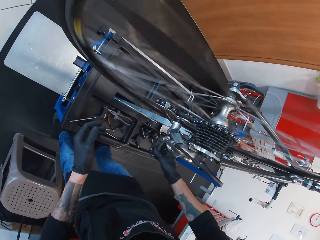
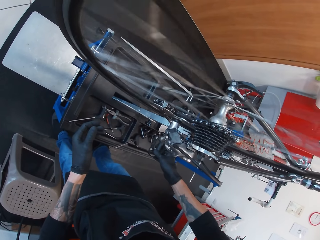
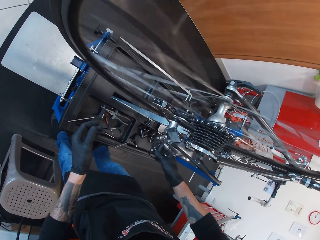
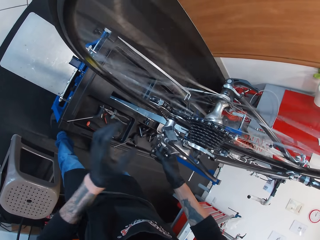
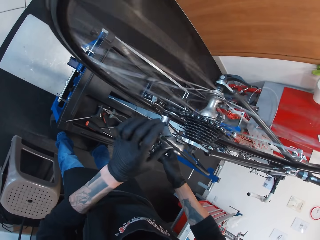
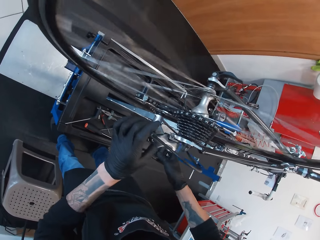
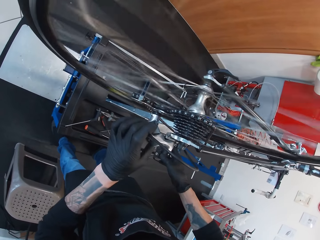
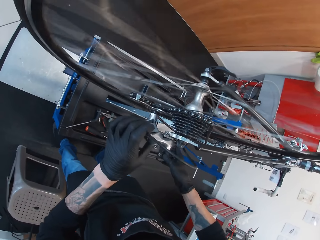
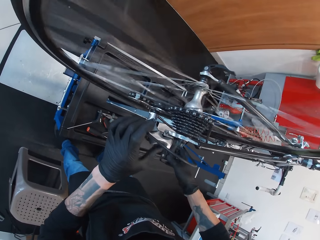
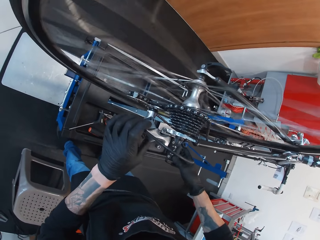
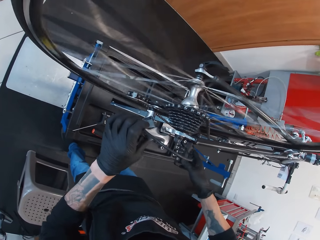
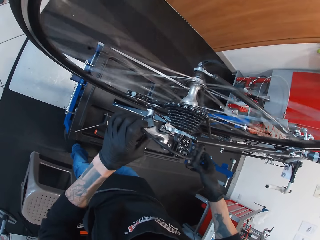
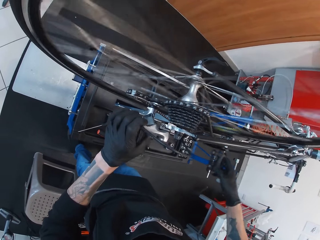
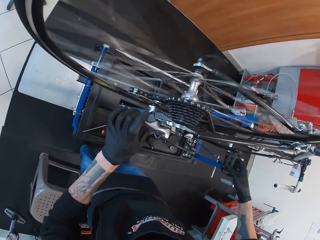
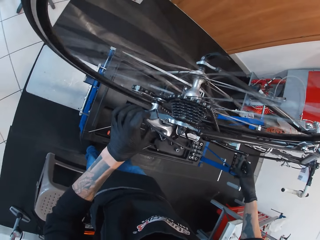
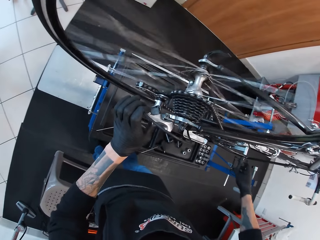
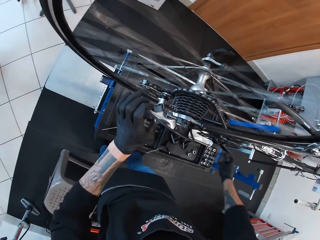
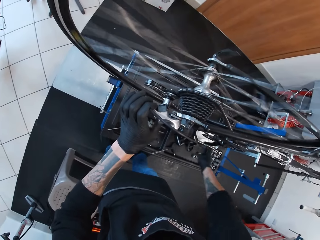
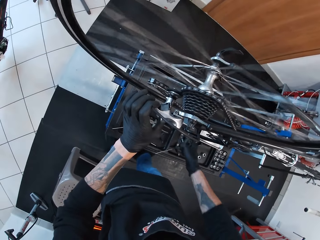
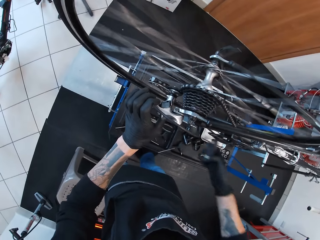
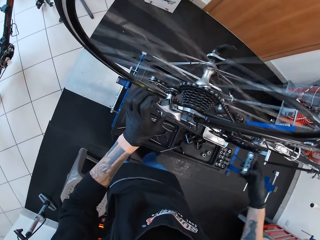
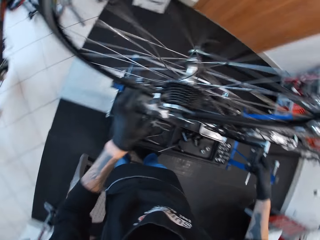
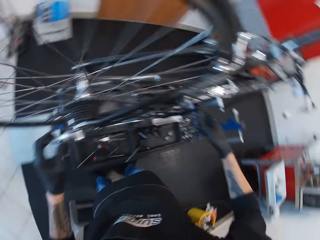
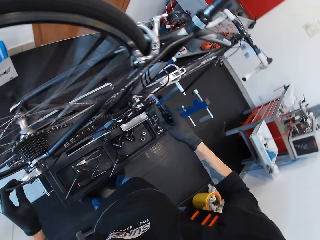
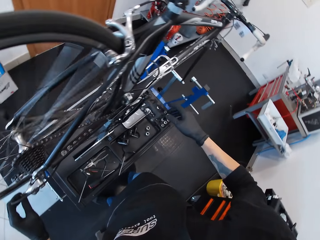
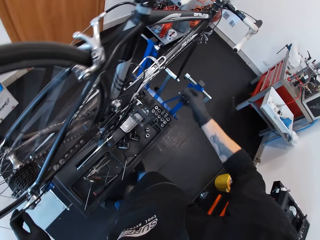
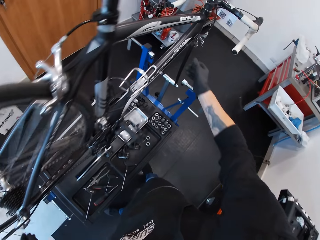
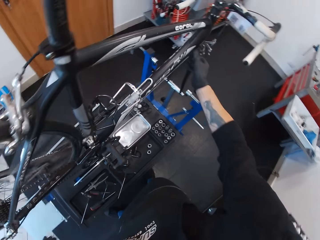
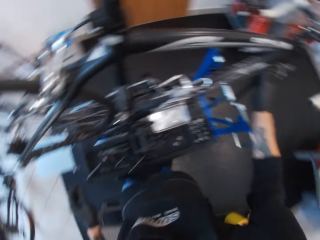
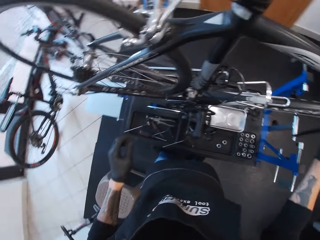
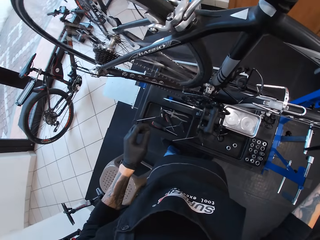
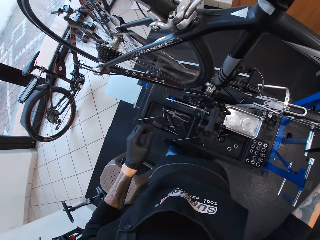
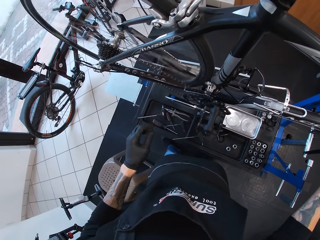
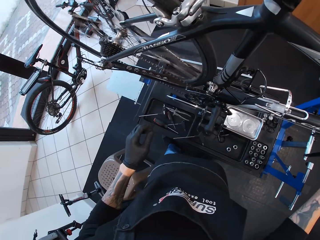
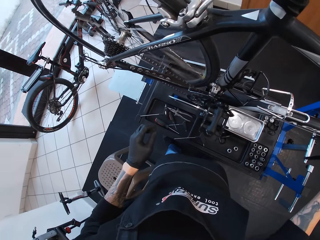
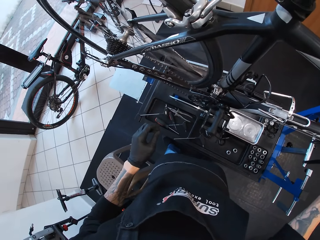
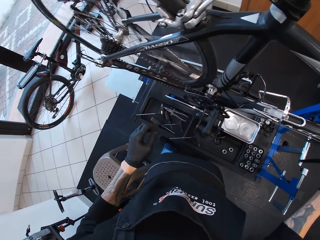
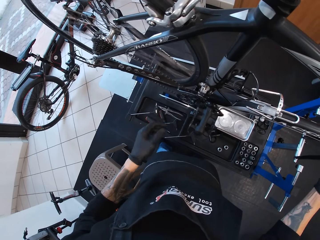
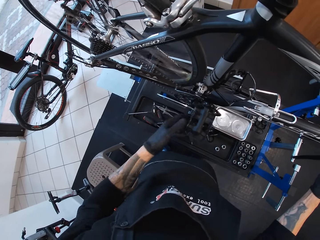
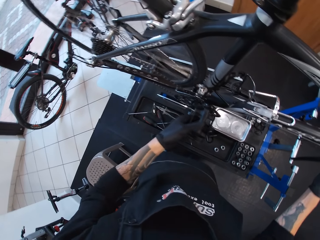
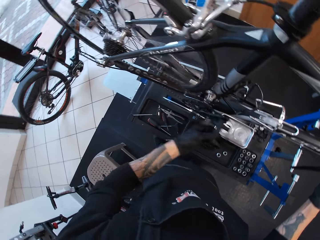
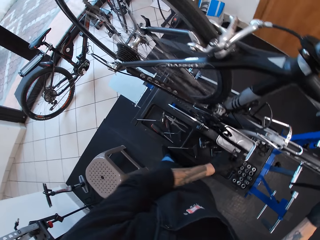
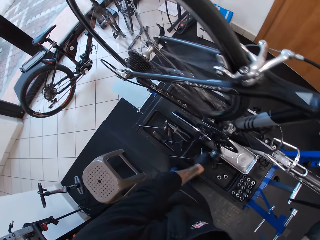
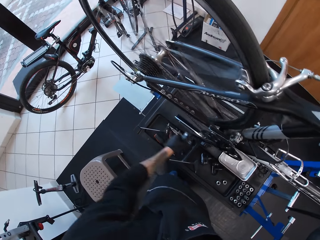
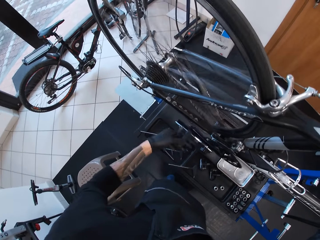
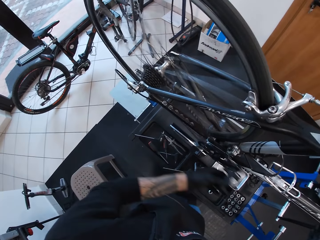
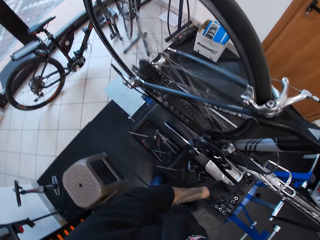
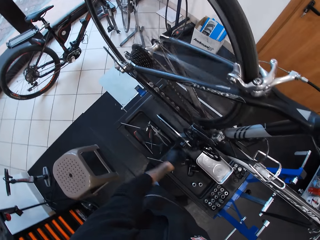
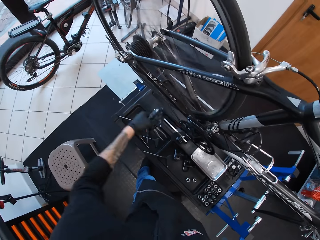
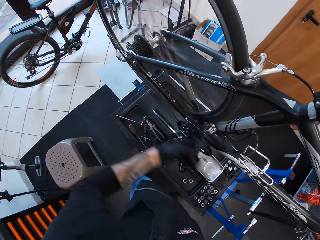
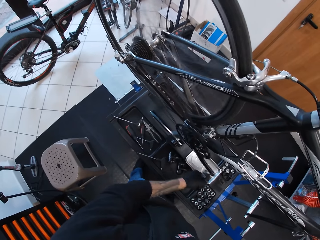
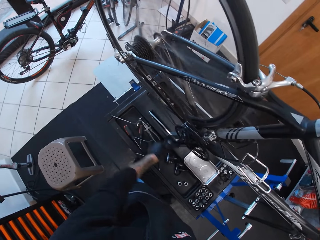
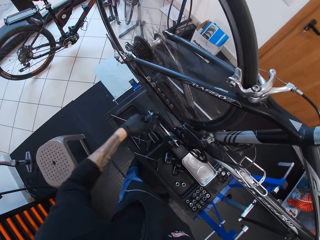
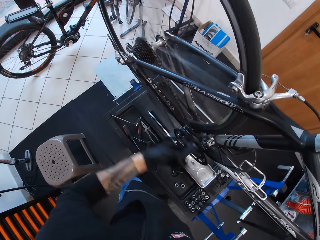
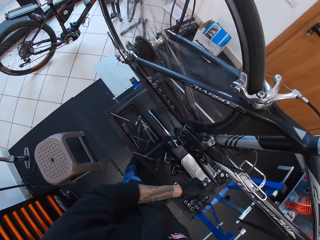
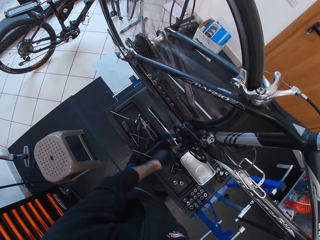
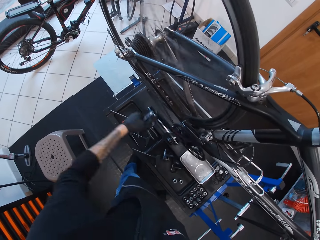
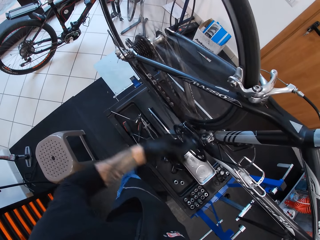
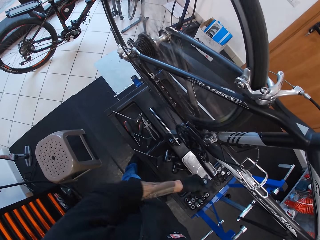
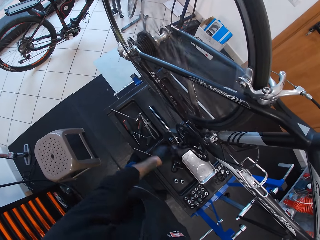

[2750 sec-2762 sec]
The camera wearer holds the gear shifter with the left hand. They turn the bicycle pedal and hold the back of the bicycle. They adjust the bicycle gear wire with the right hand. They touch the front of the bicycle. They stare at the bicycle wheel. They rotate the bicycle pedal forward.

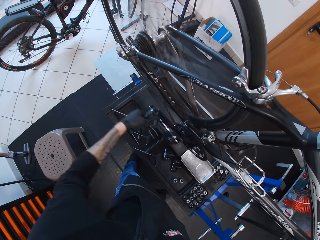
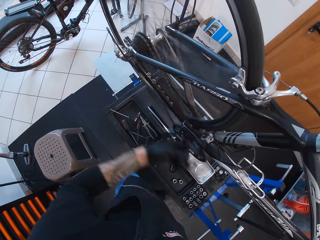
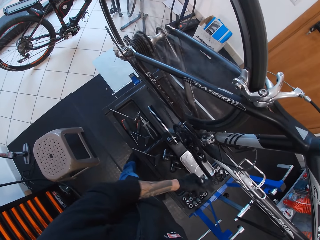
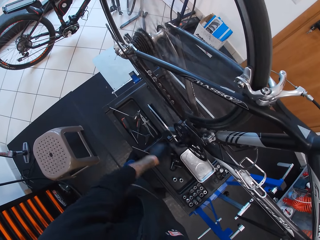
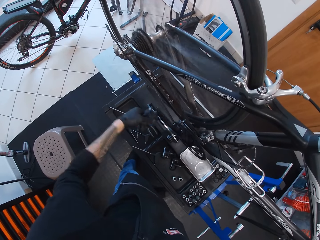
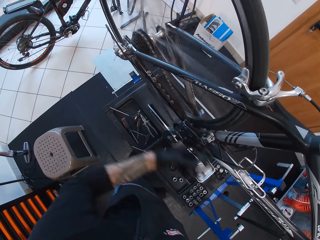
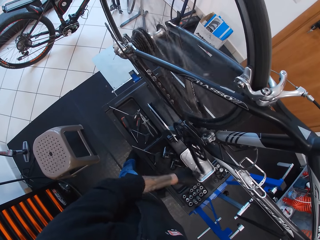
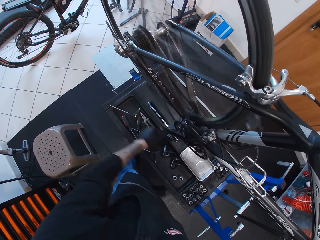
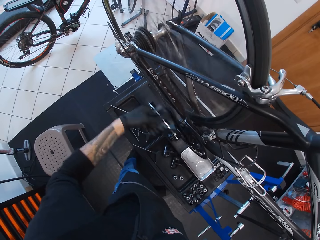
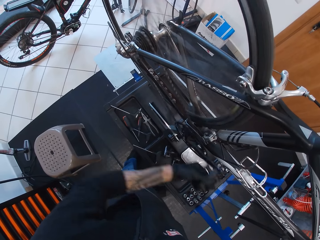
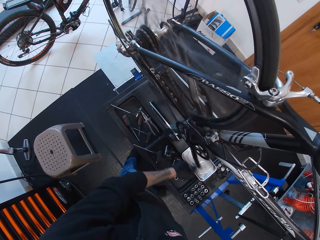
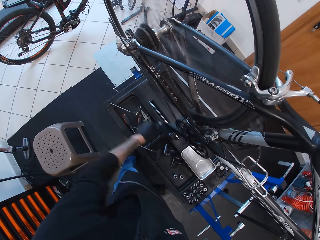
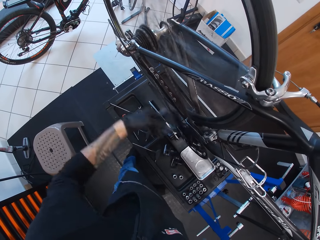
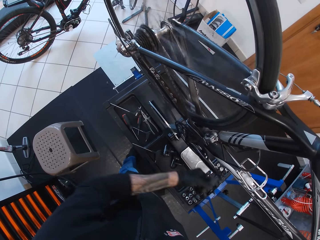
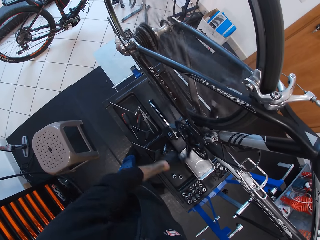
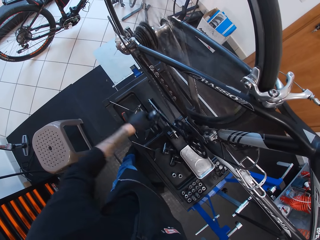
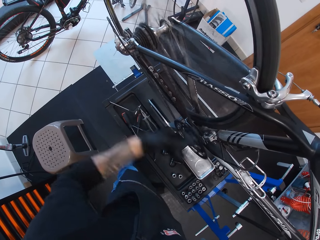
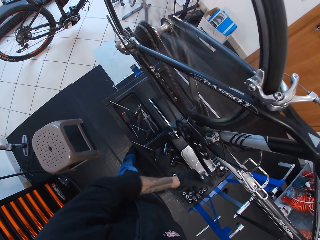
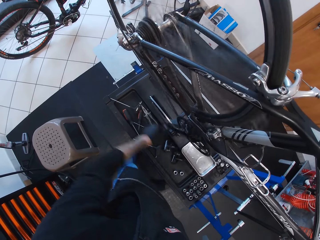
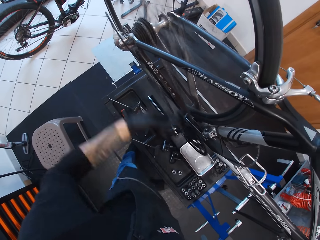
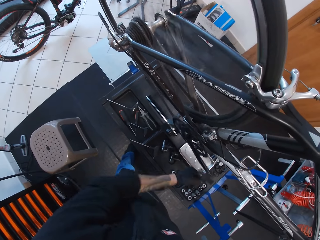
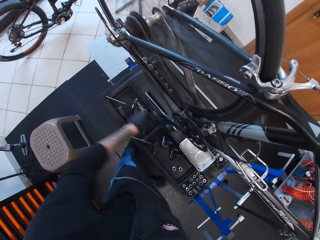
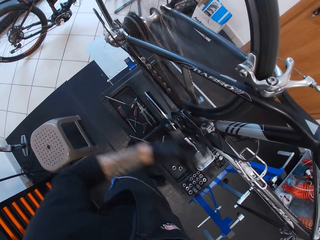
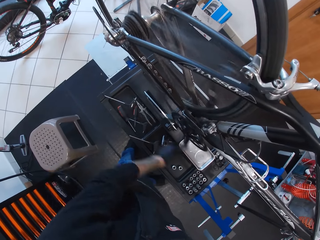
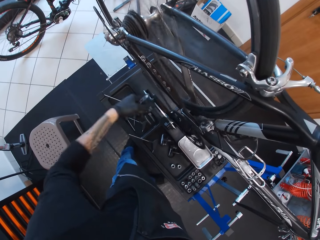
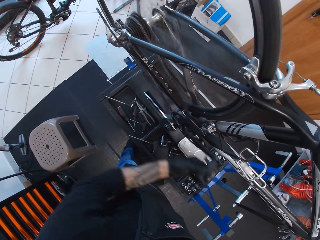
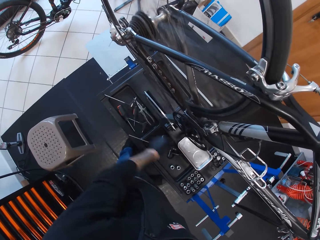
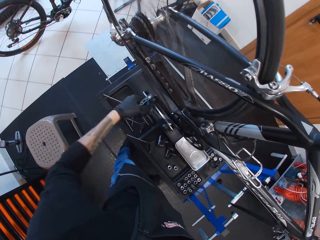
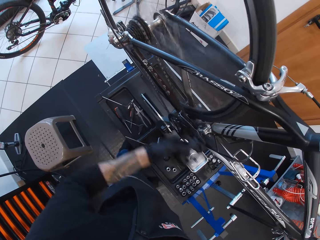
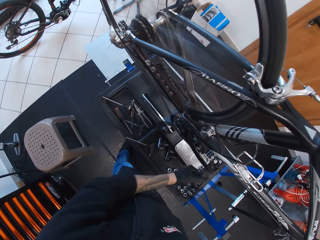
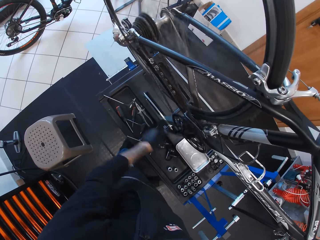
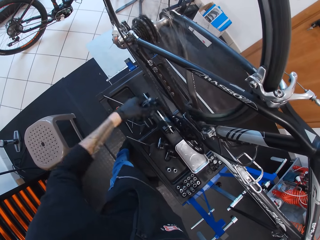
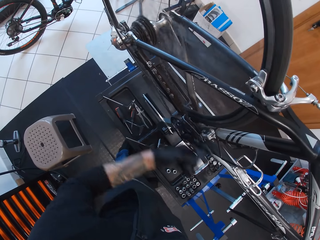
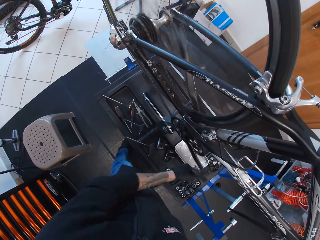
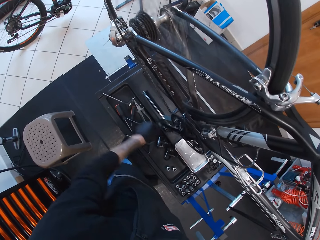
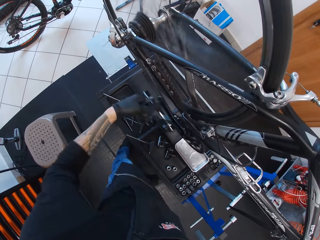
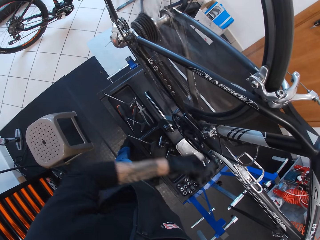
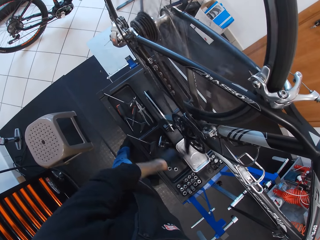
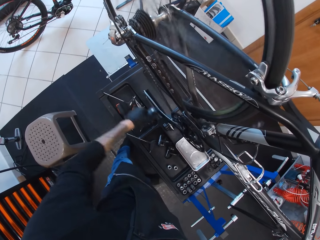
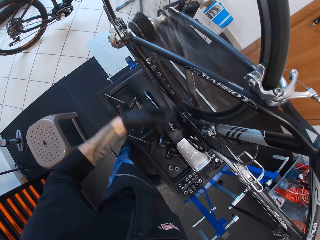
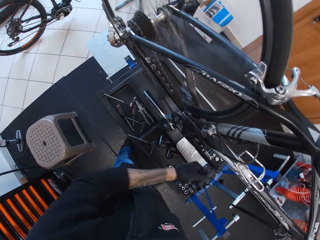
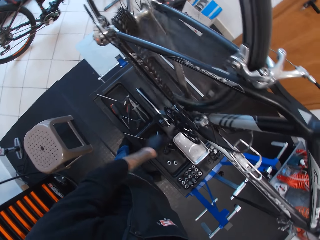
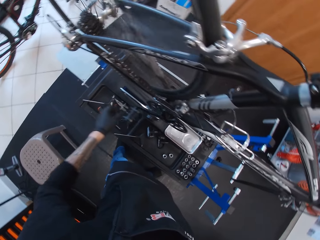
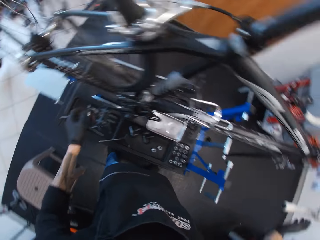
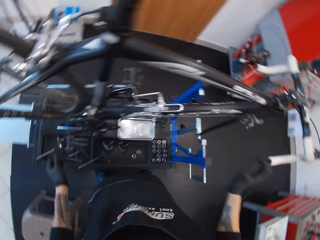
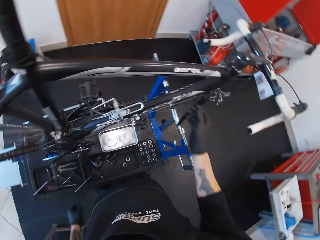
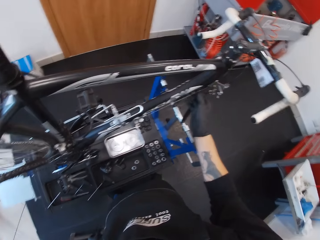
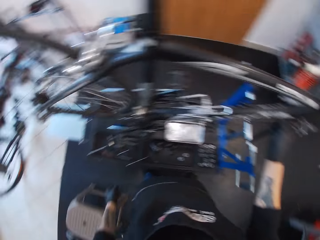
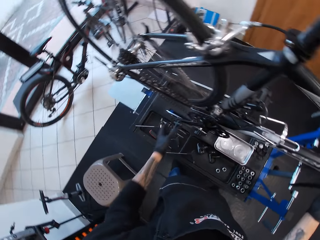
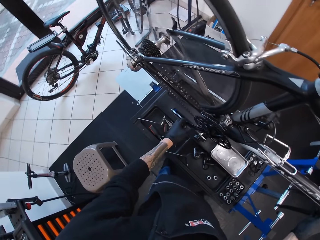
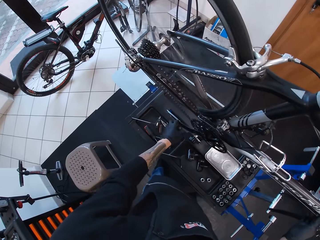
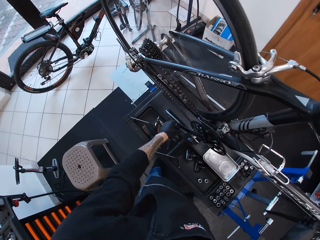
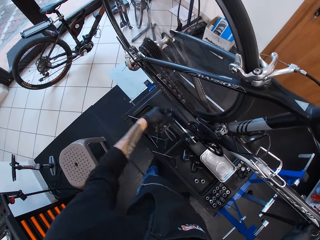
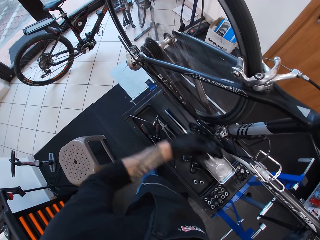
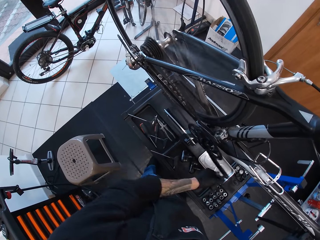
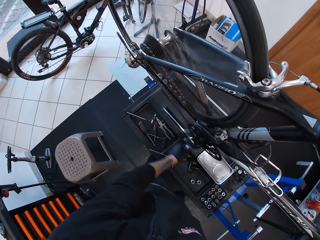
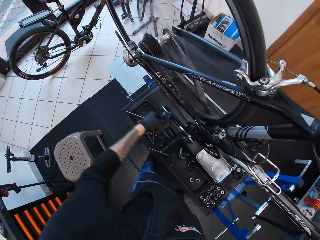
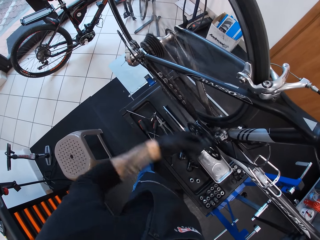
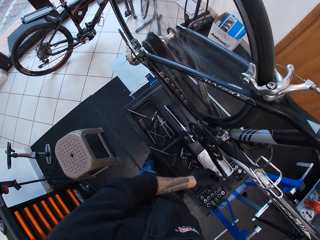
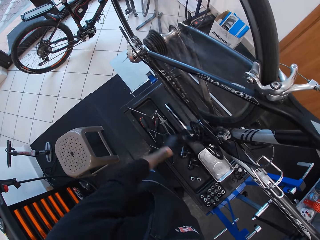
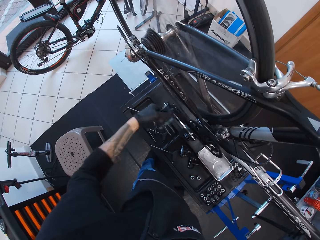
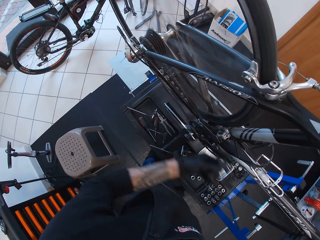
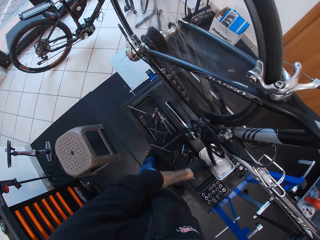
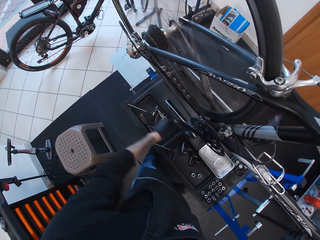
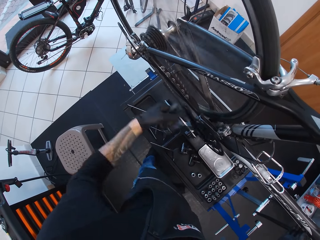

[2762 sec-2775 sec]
The camera wearer touches the front of the bicycle. They hold the bicycle gear wire with the right hand and rotate the bicycle pedal forward.
